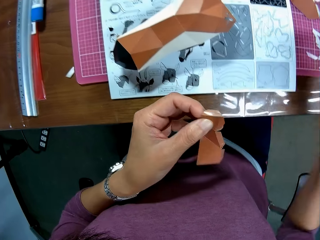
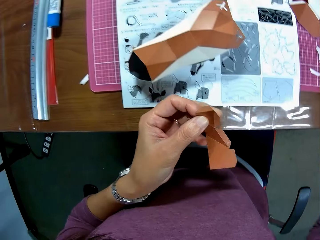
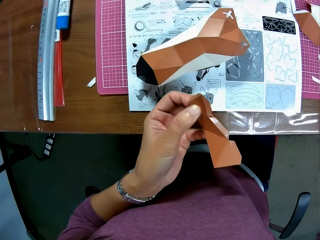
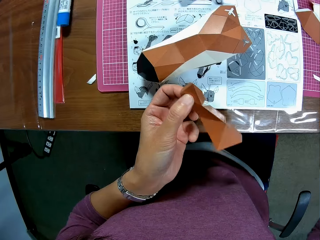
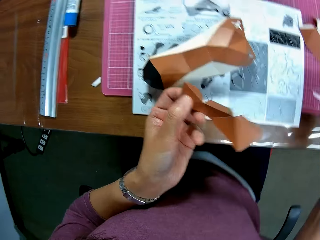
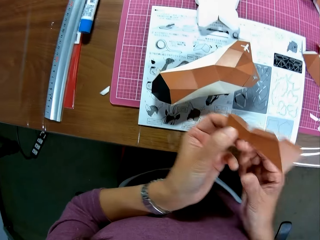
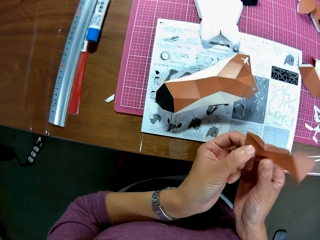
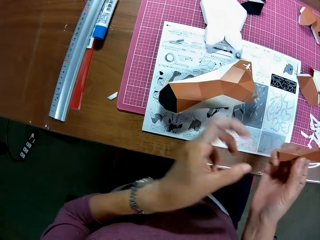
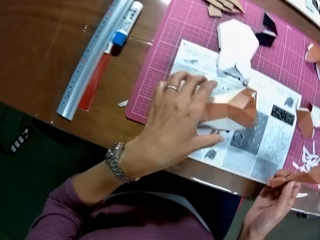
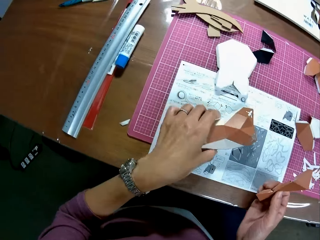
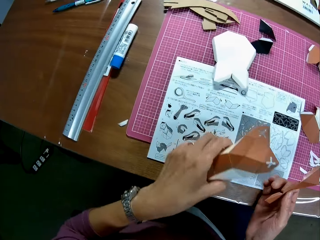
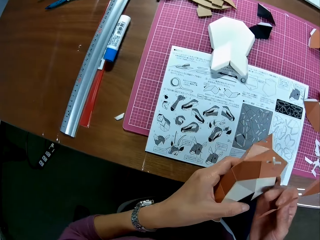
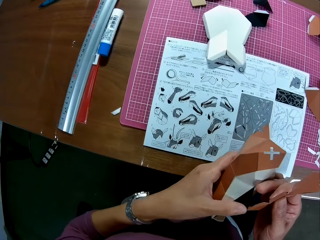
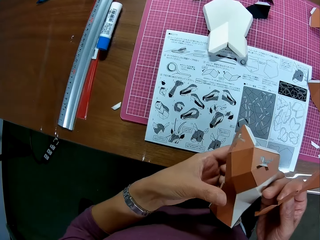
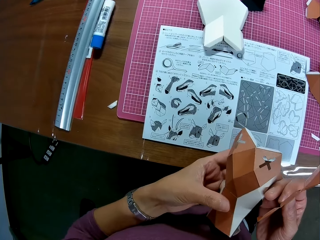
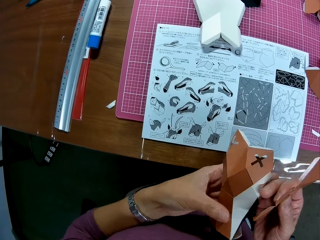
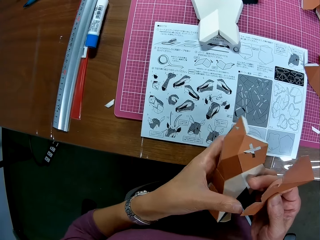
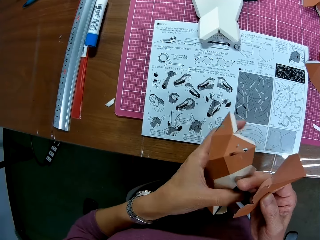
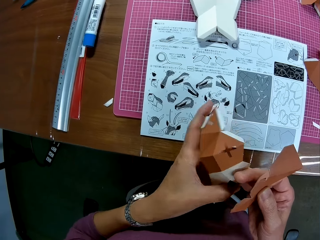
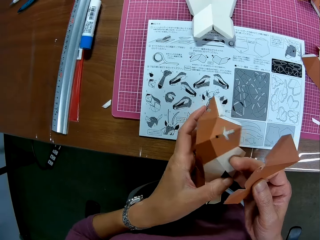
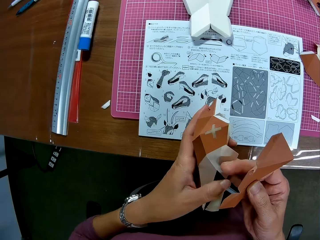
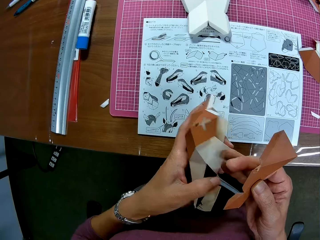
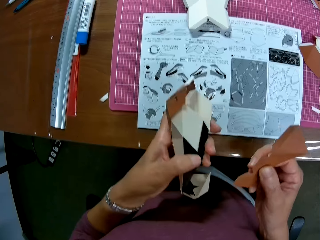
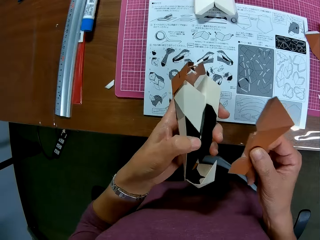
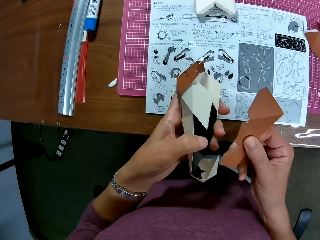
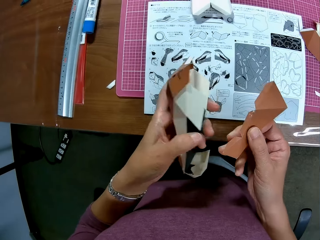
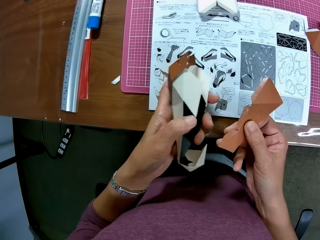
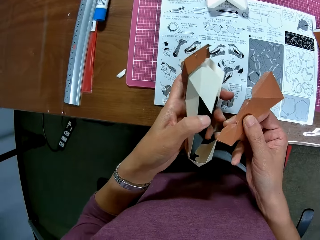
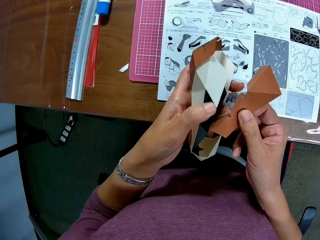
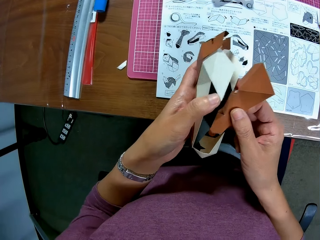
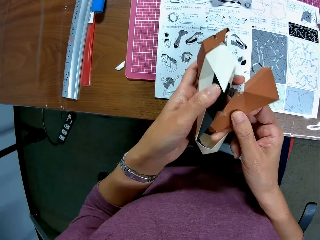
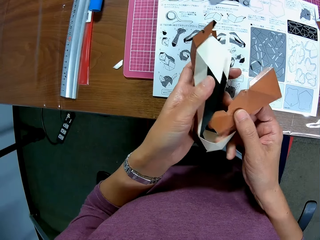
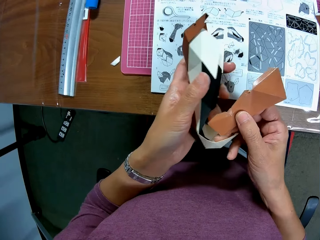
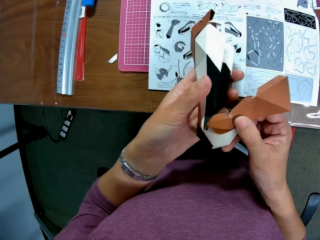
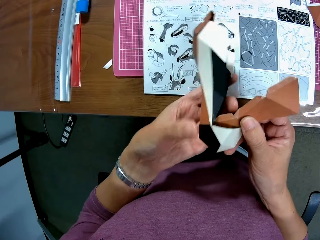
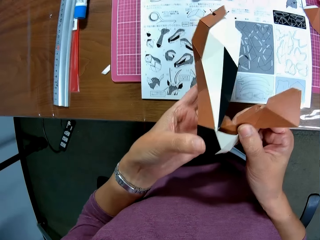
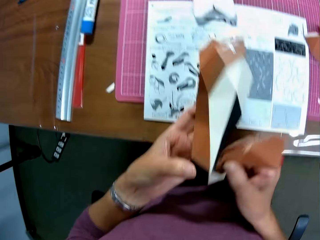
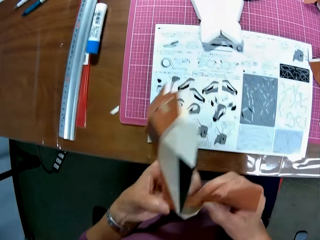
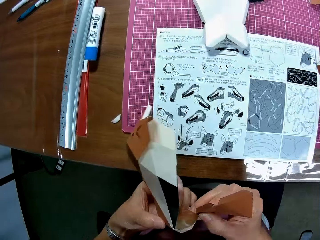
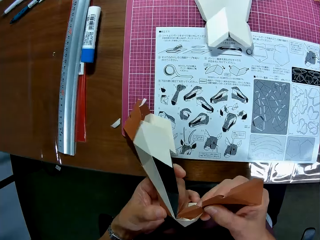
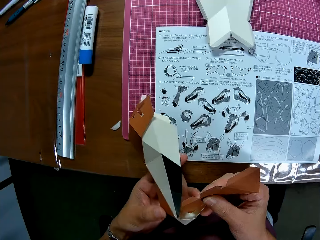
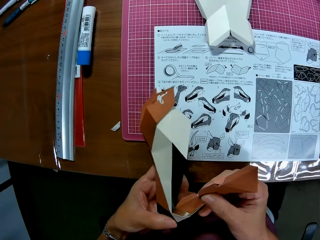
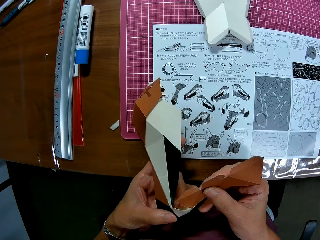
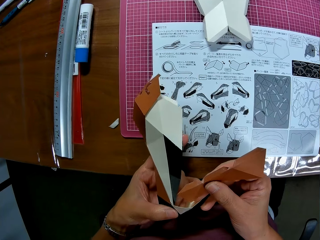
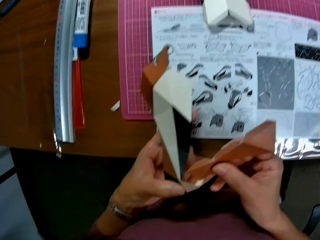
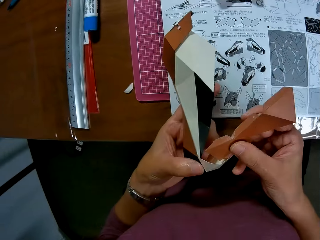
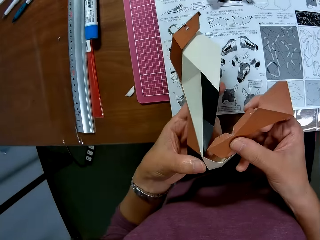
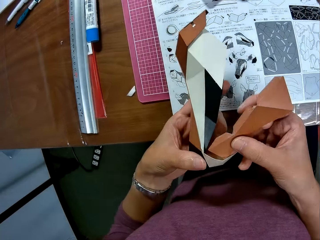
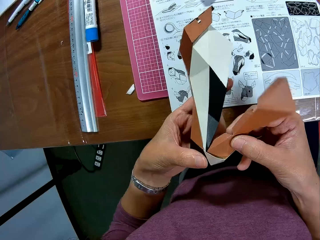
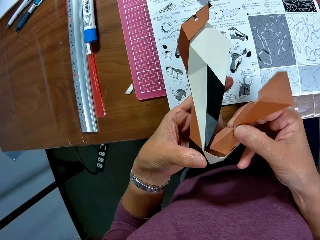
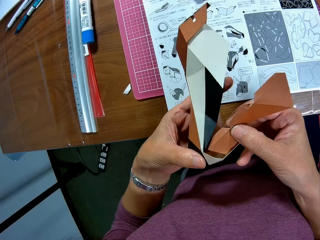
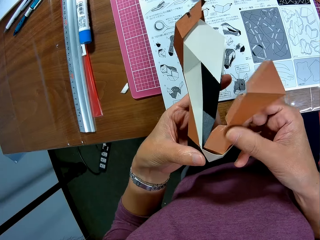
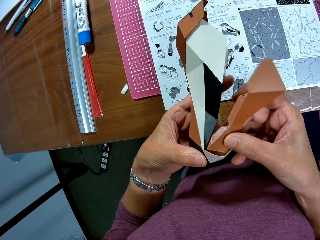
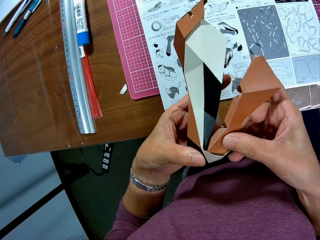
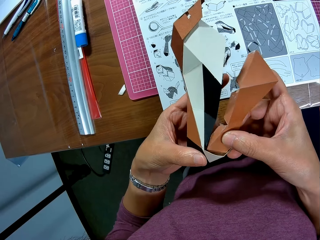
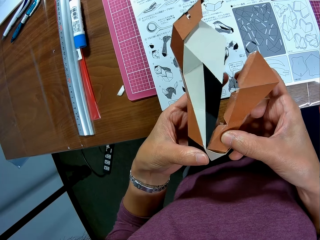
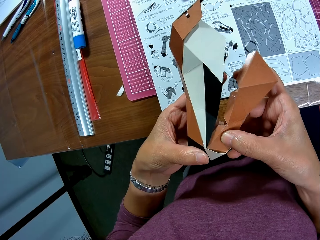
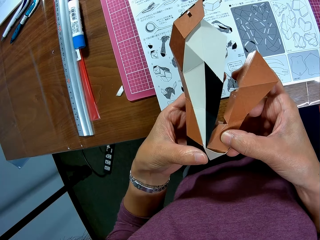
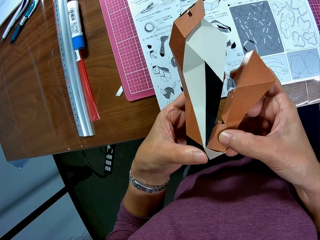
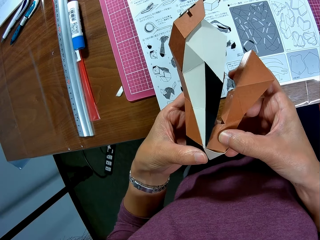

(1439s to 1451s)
The camera wearer places the sellotape on the table. He passes the carved paper on his left hand to his right hand. He picks the other carved paper or craft model with his left hand from the table. He places the craft paper on the craft model. He attaches the carved papers together.

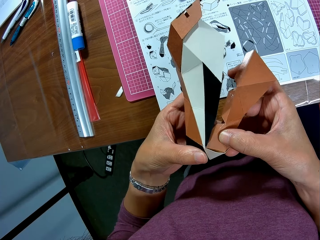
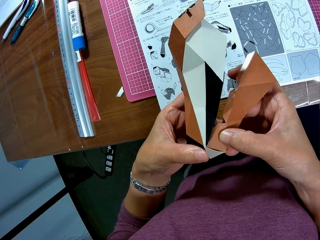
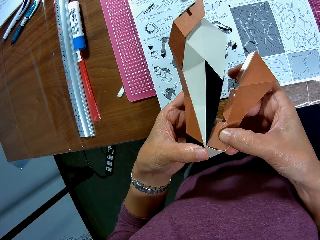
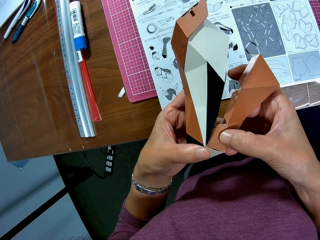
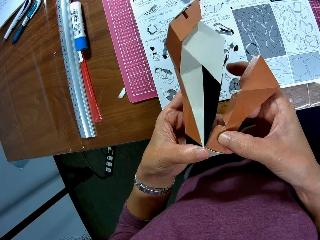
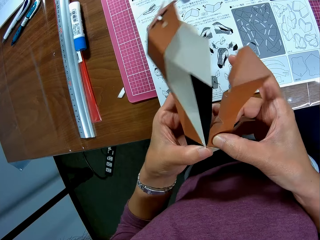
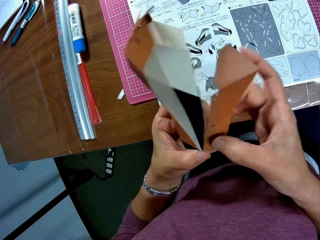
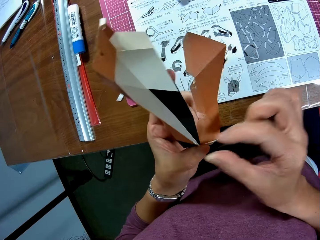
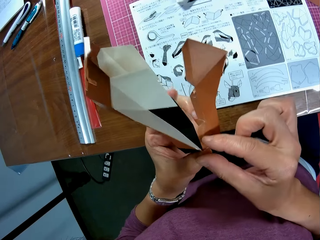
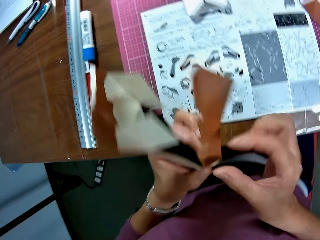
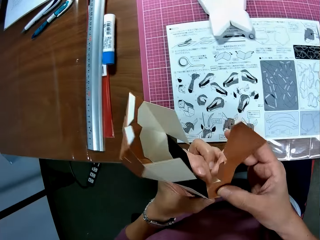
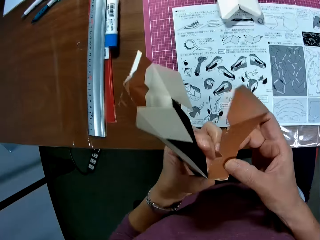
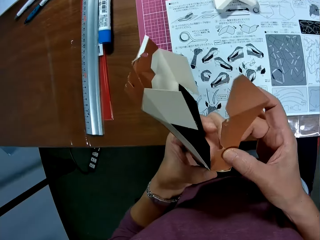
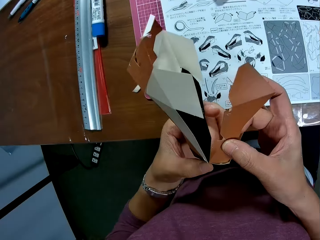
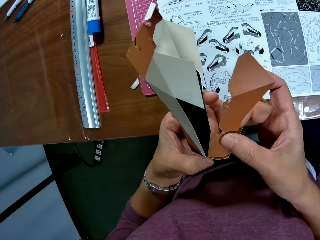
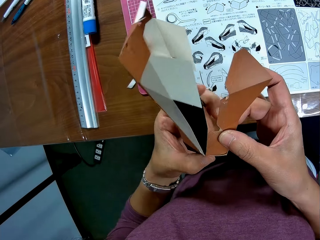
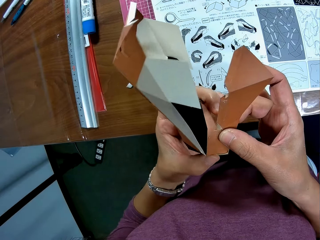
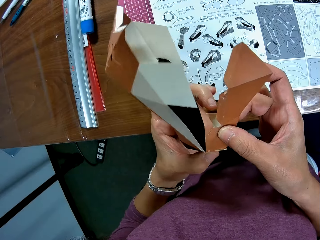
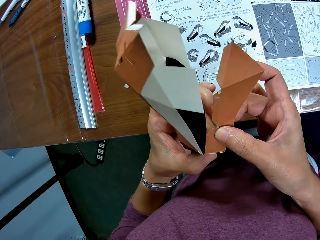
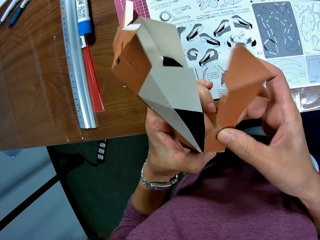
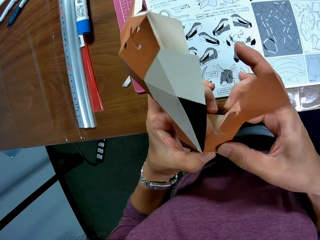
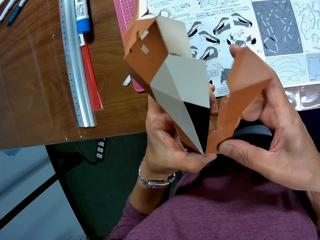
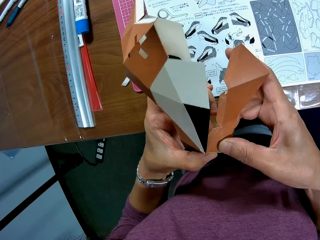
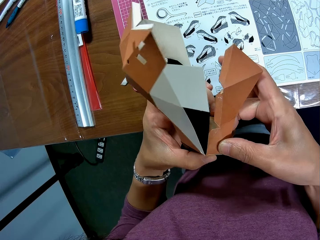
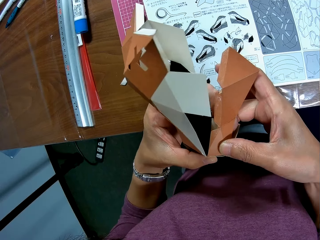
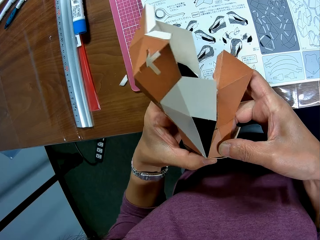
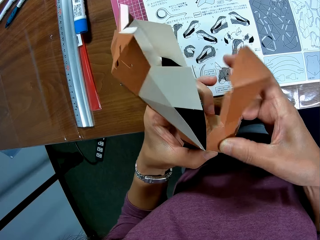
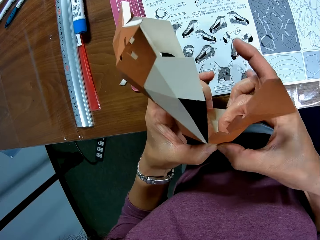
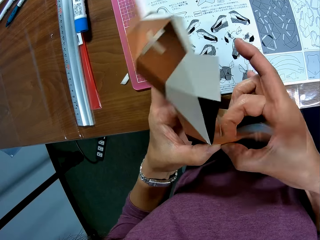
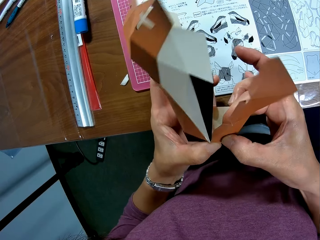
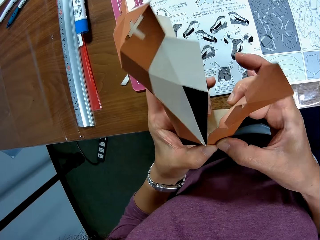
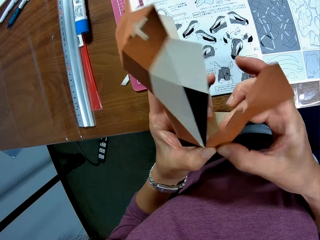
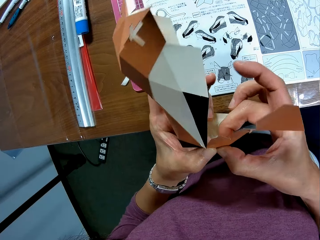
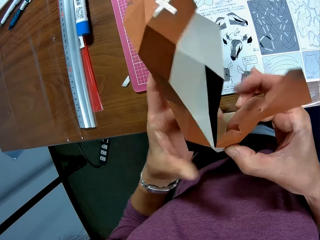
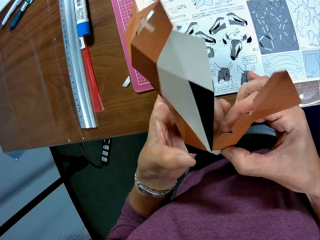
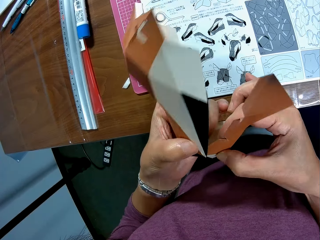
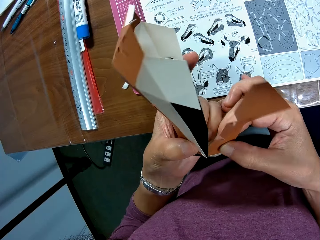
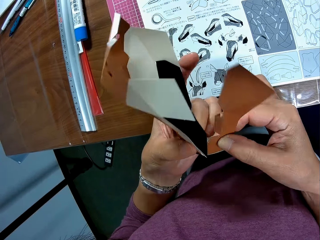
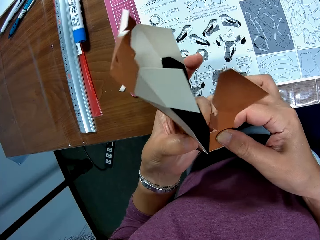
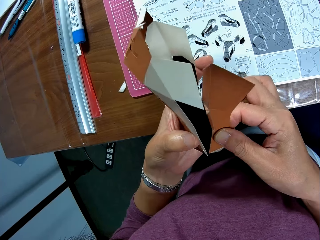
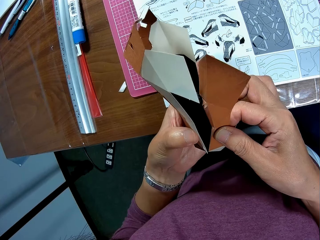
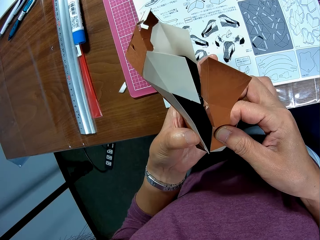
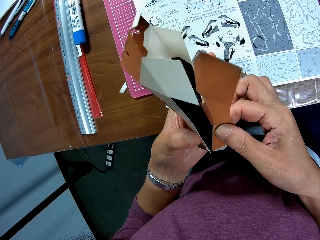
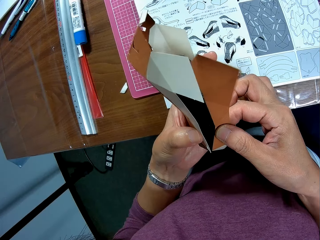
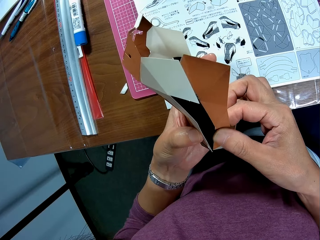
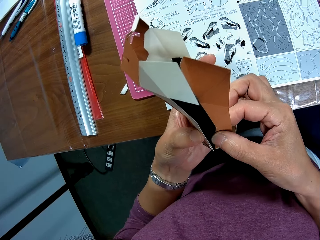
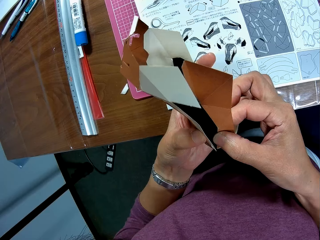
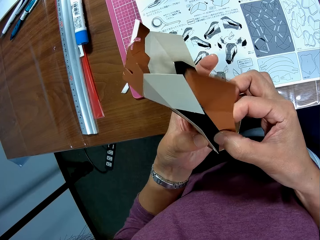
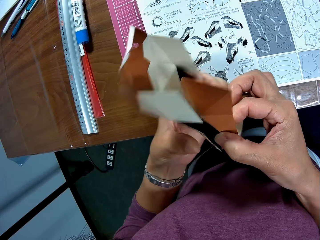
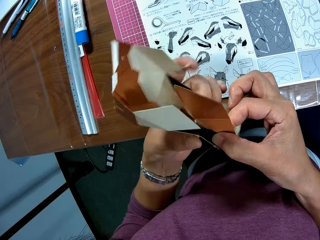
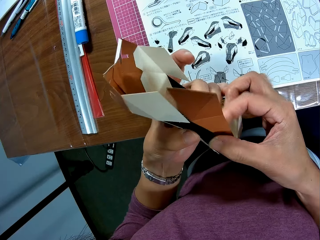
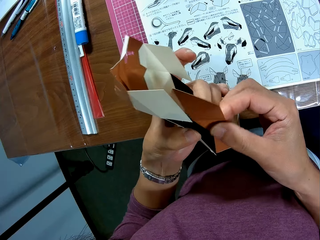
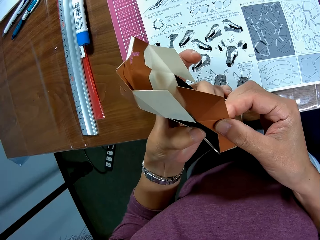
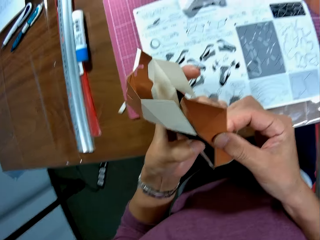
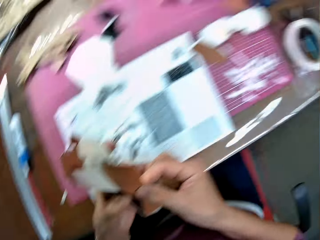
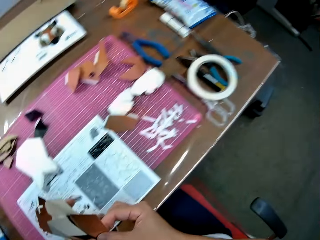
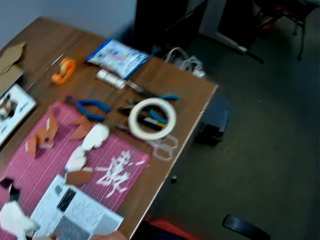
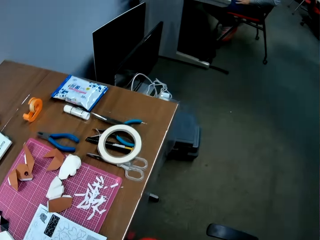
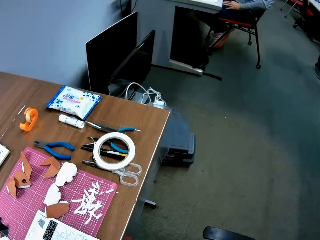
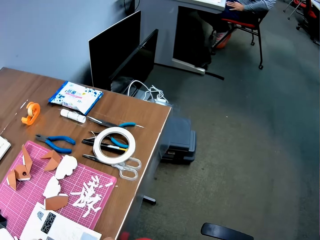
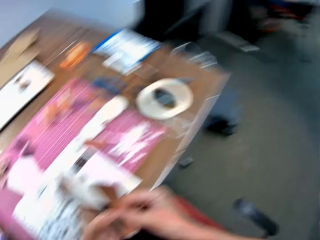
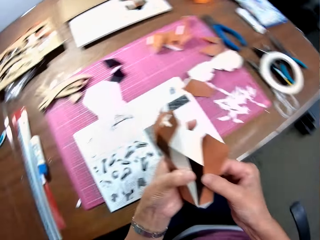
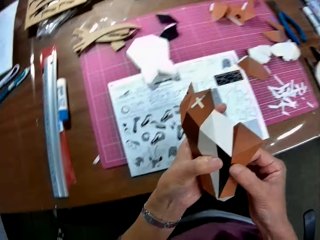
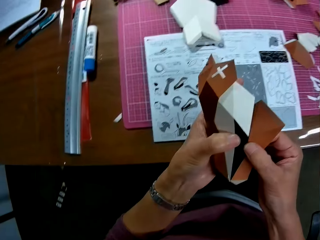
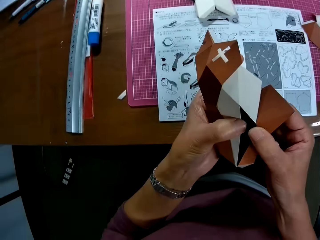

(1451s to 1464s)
The camera wearer sticks the craft paper on the craft model. They look around the office.
